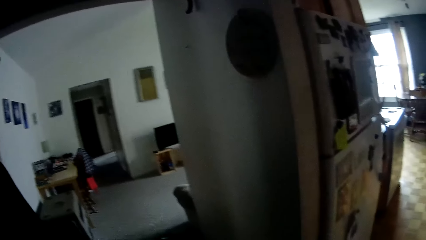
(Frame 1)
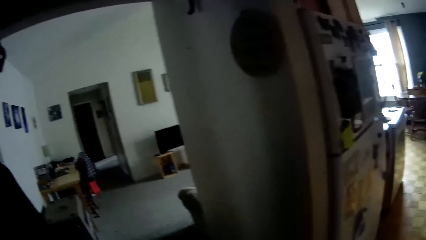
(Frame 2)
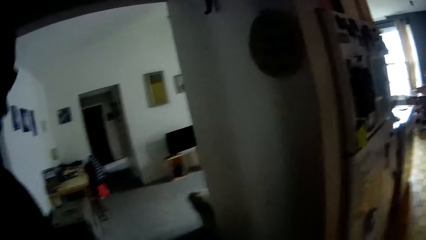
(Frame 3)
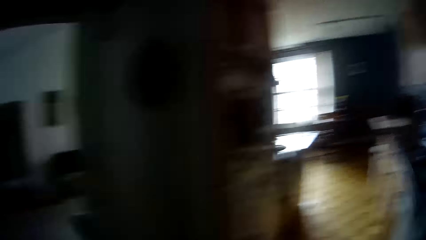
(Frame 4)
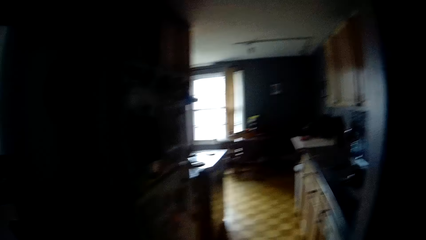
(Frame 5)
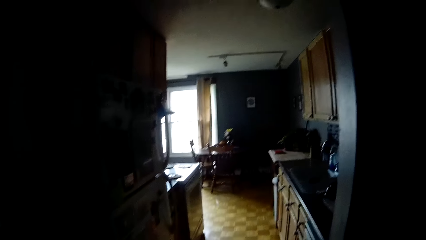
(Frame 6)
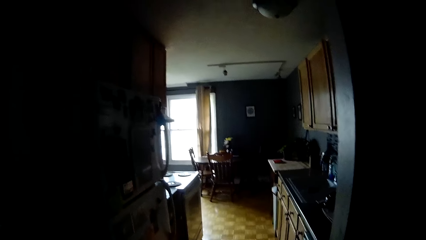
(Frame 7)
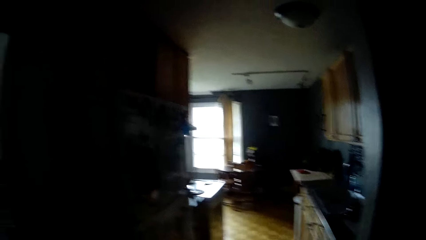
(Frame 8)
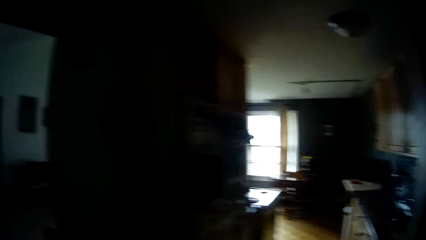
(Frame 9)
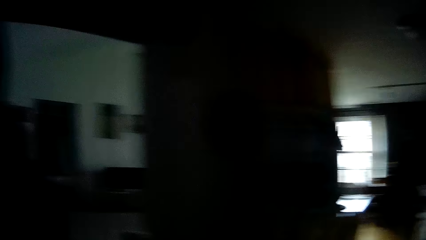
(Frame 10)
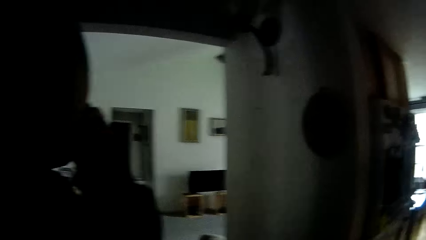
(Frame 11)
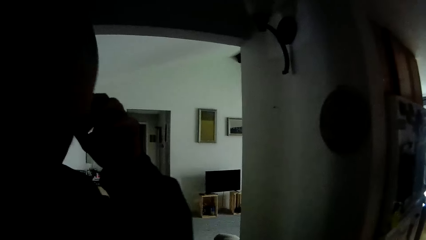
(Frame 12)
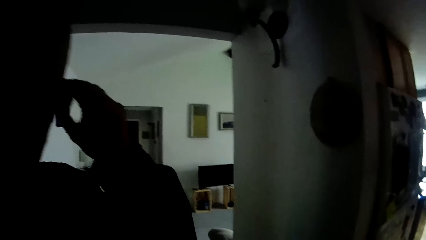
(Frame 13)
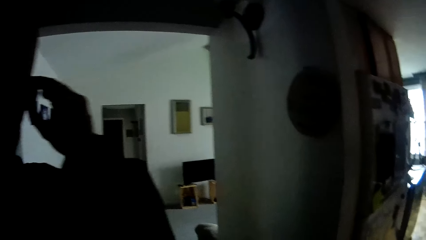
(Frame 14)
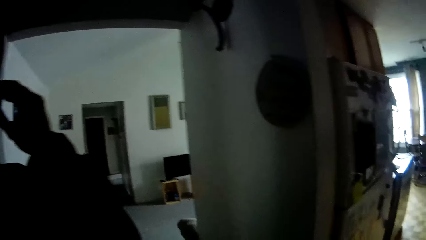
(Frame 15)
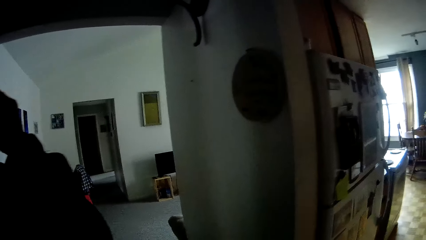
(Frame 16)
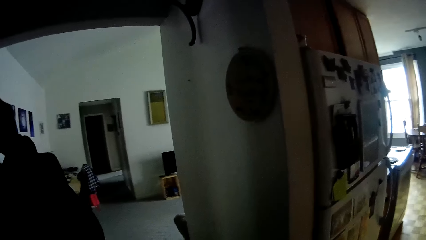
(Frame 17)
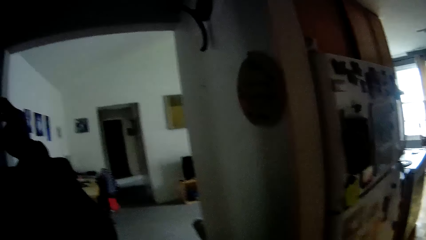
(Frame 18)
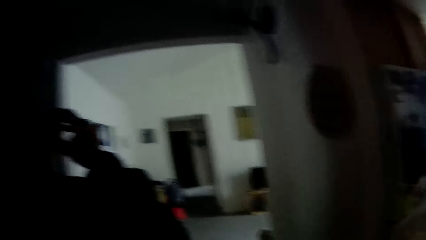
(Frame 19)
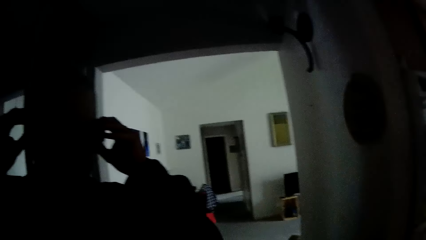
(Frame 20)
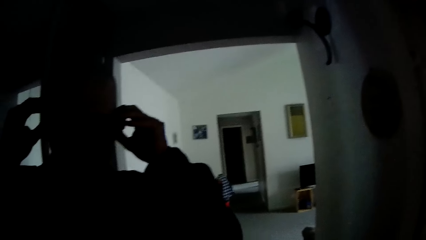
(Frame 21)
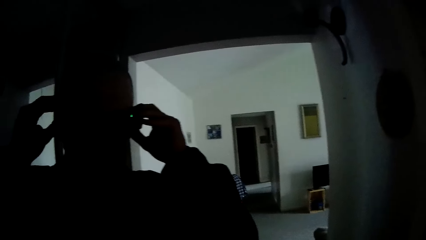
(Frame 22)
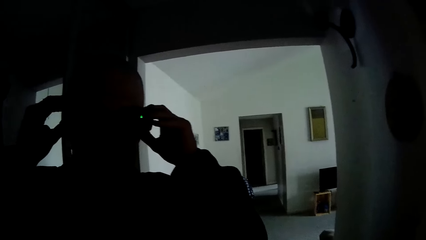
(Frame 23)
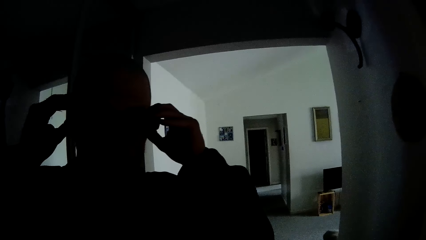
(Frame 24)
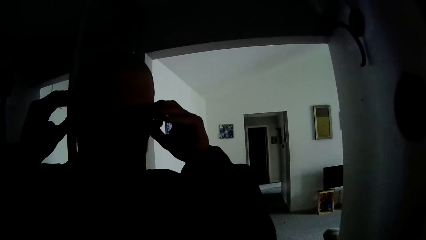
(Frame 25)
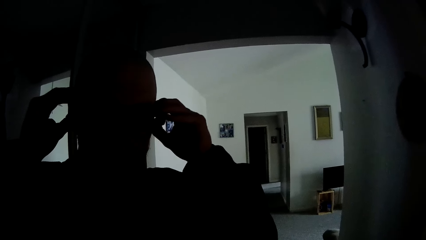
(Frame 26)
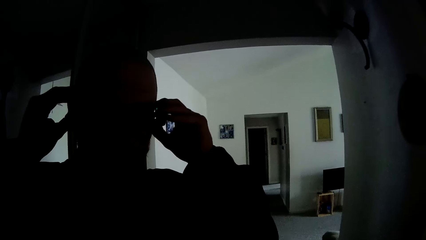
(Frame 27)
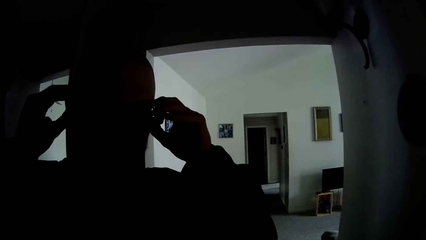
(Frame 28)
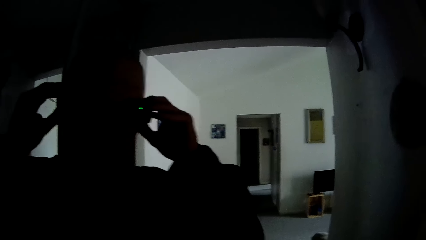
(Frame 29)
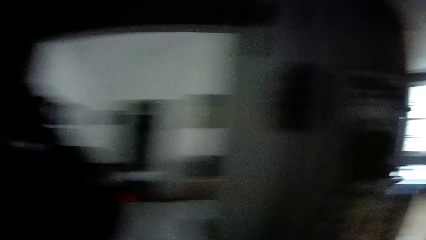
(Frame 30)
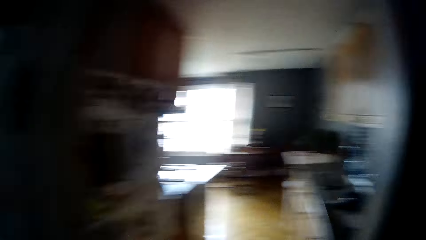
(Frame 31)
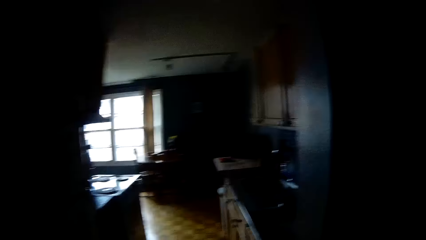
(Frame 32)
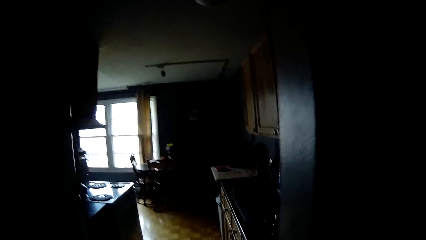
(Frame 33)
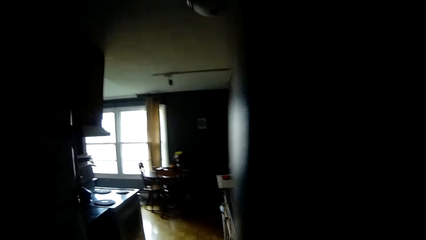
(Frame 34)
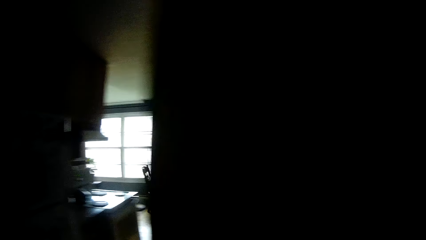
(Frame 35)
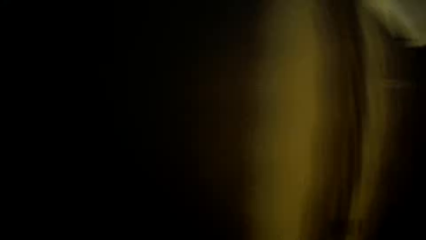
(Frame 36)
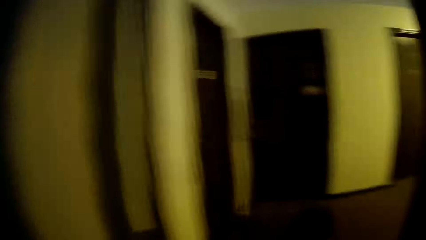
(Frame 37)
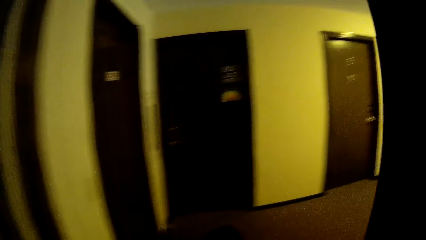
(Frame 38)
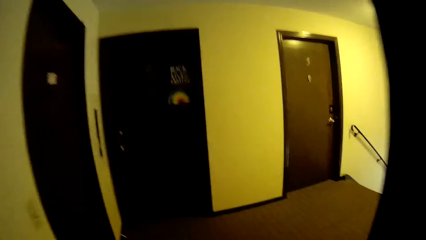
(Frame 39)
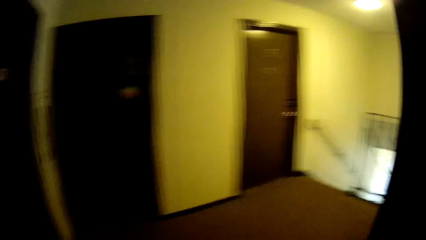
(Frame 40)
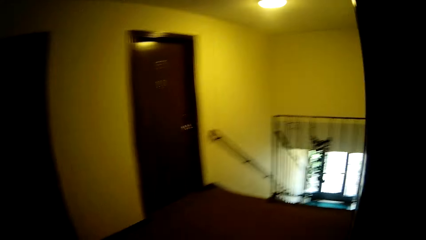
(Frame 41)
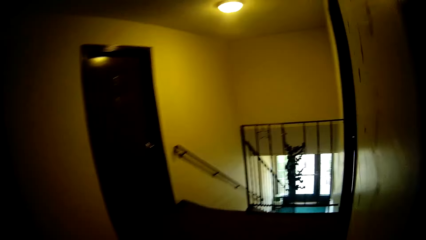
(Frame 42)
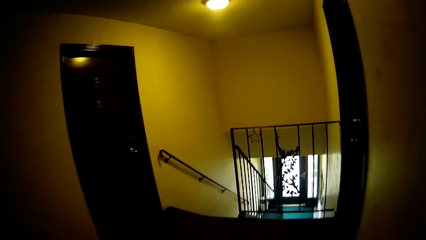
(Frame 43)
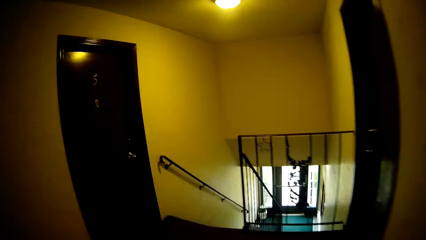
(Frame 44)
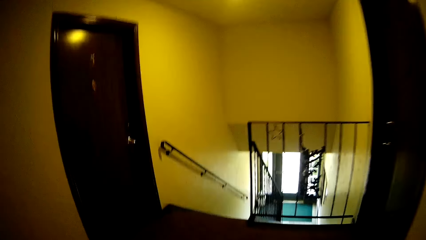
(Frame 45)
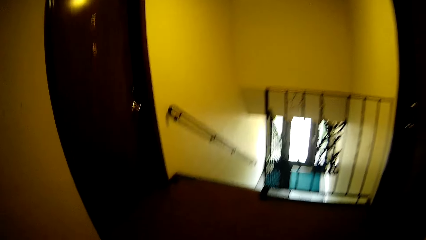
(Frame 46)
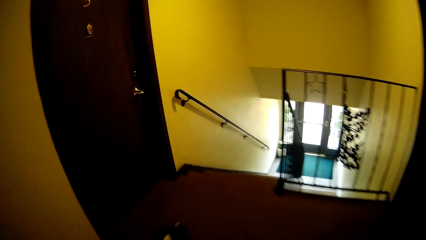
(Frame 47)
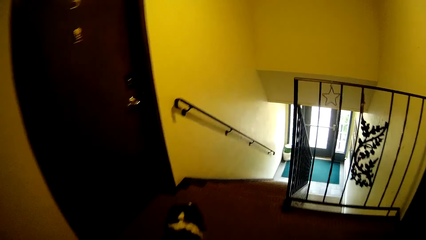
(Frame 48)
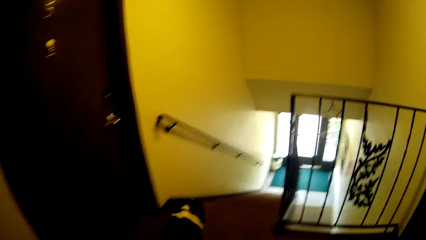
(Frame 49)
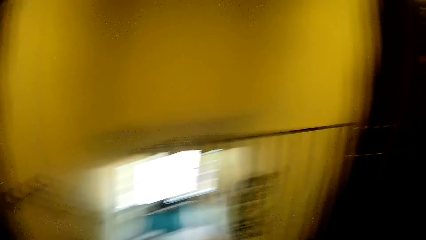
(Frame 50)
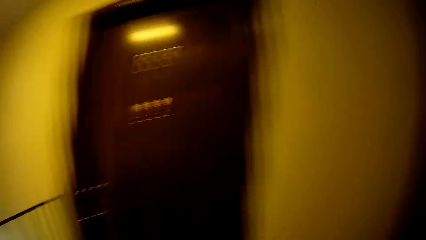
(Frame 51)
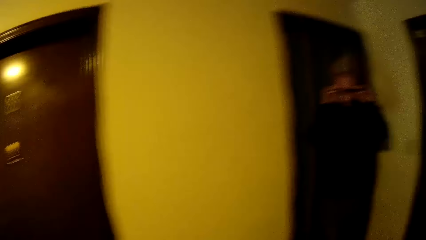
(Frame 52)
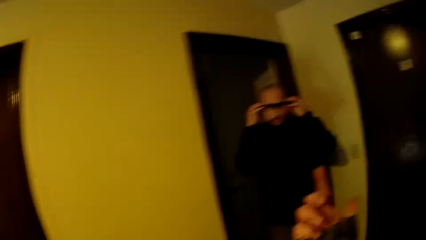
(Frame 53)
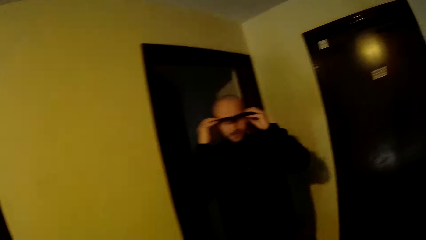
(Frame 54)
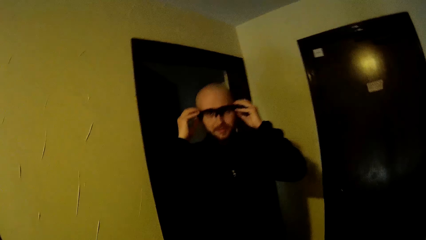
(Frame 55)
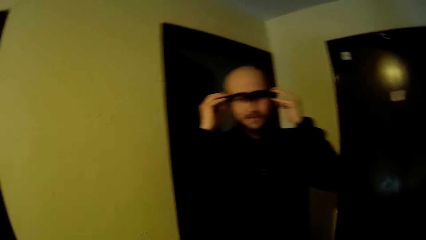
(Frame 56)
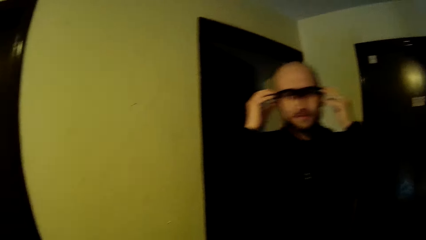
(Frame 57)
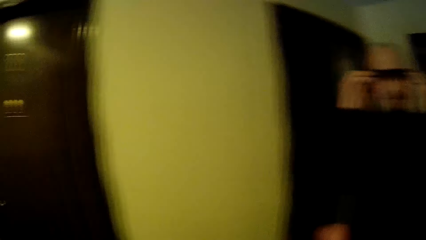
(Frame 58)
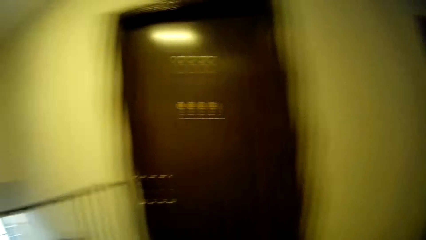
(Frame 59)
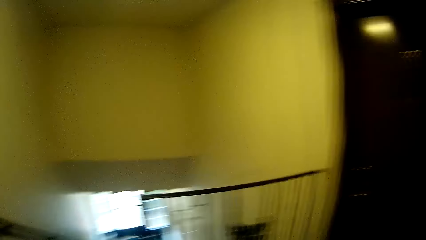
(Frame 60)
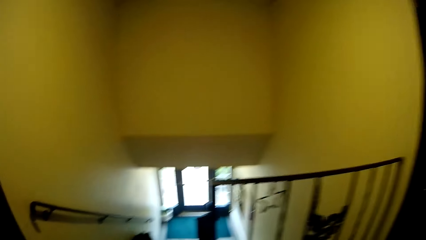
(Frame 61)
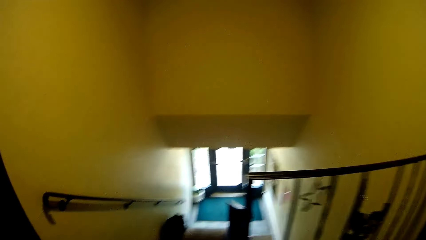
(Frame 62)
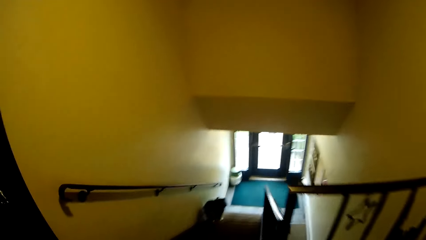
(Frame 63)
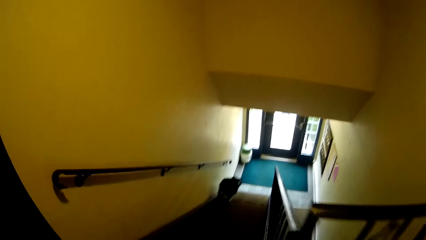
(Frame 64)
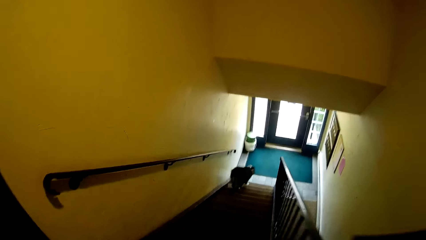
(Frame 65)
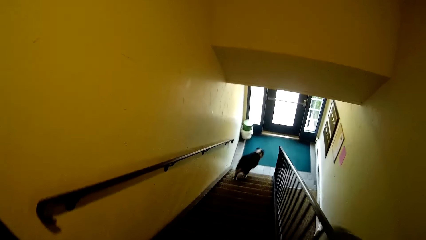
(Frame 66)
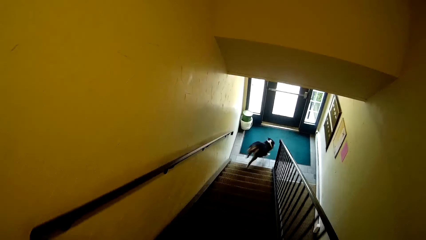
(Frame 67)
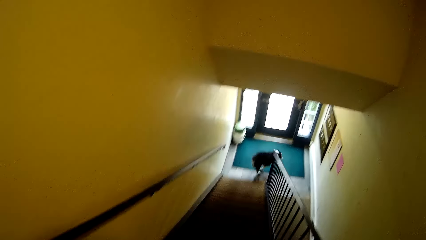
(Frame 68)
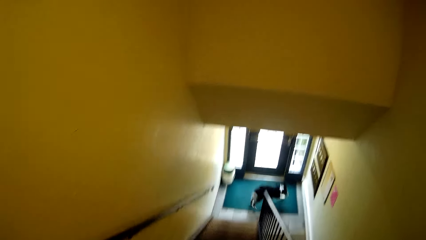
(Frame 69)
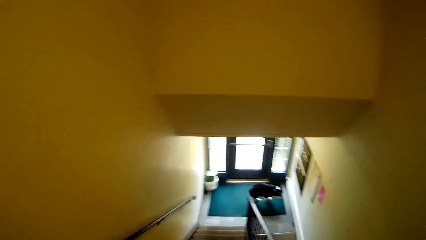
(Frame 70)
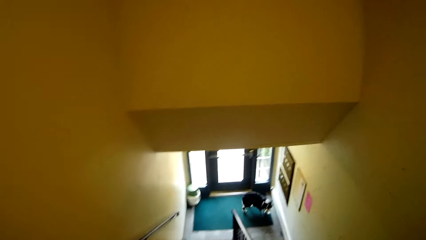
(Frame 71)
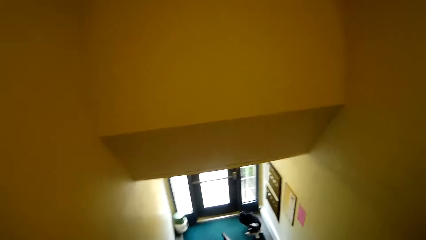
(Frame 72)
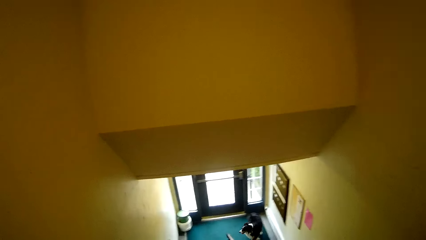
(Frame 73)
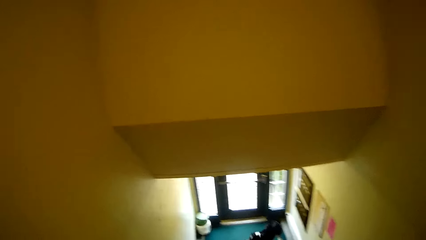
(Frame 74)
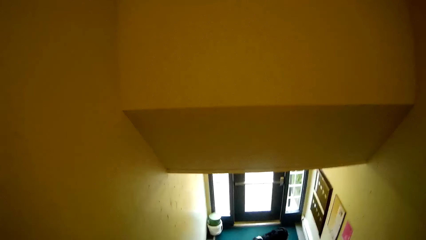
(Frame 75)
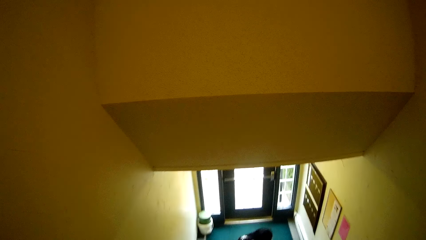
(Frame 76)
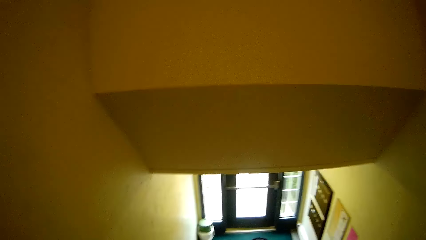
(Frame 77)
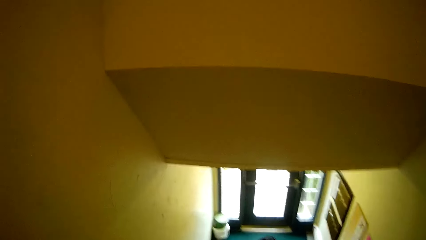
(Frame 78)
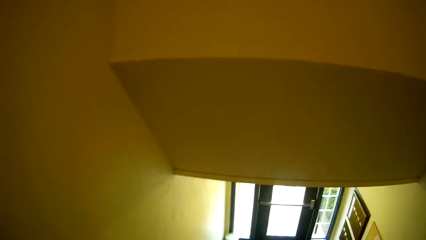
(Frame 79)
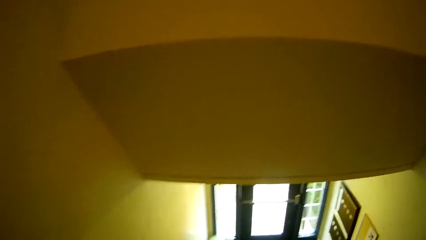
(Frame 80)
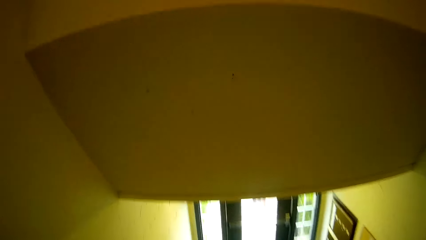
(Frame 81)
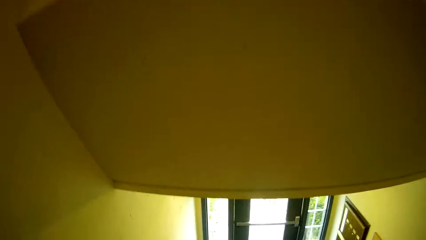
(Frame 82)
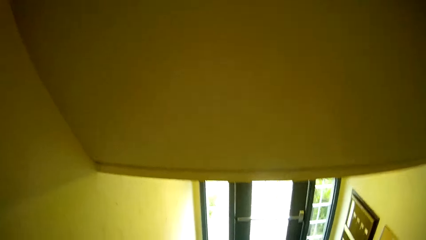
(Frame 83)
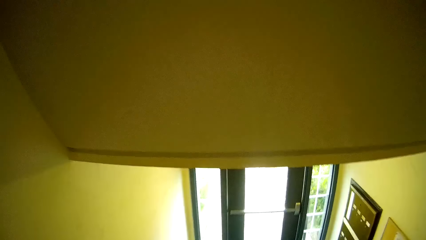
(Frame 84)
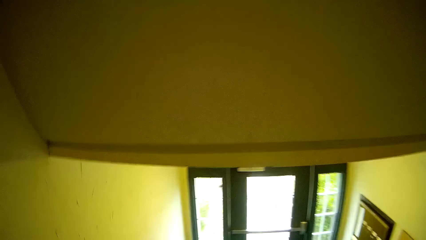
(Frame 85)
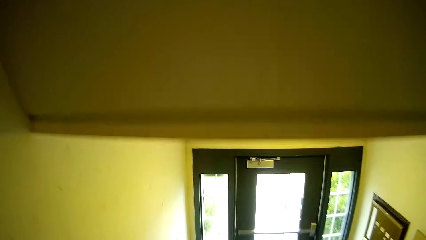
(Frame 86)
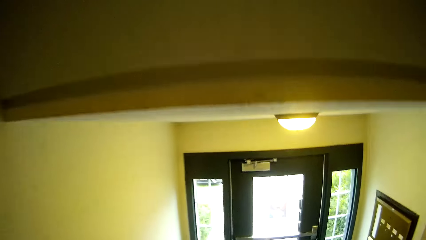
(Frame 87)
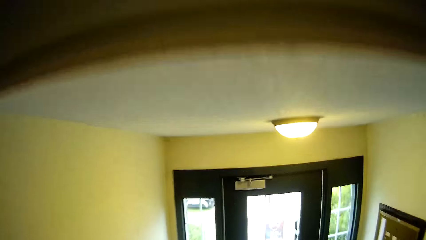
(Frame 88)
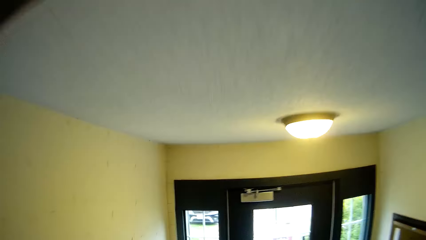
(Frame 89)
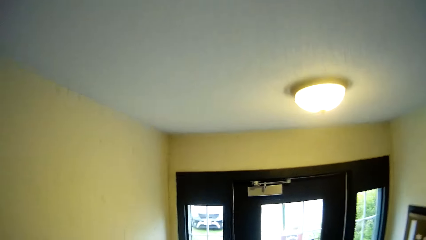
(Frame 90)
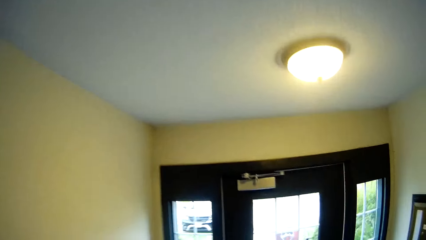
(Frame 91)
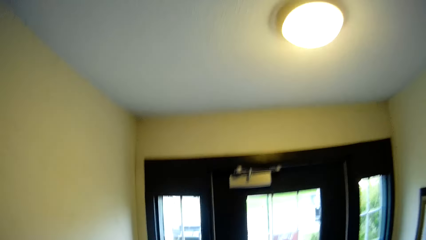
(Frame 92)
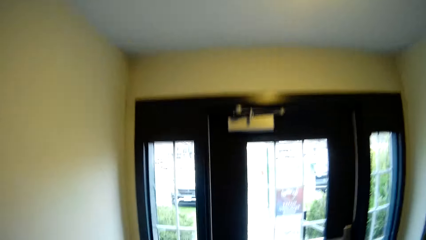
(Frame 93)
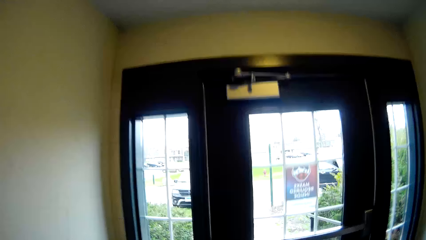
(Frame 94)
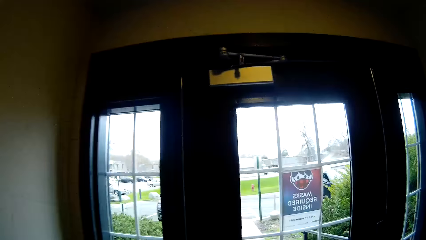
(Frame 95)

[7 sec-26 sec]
The camera wearer looks around. The man adjusts his glasses with both hands. The man touches the sunglasses. The camera wearer looks around. She slides the door with her hands and walks around. A dog steps down. The camera wearer moves the hand. The man adjusts the glasses with both hands. The man touches the glasses. The camera wearer walks through the stairs to a door. The dog runs down the stairs. The dog climbs the stairs. The camera wearer walks down the stairs.
